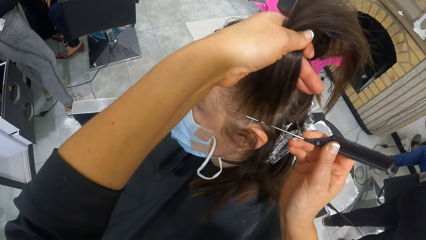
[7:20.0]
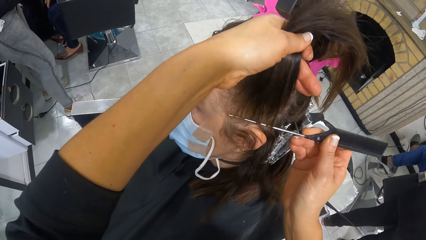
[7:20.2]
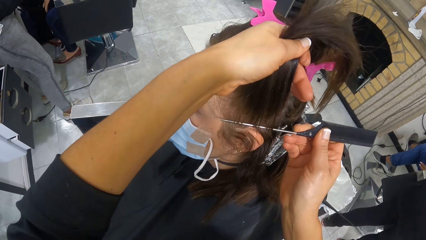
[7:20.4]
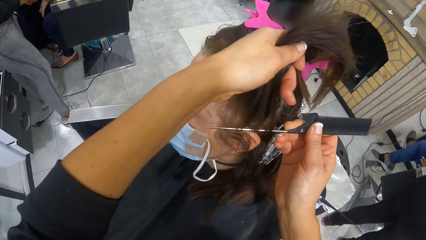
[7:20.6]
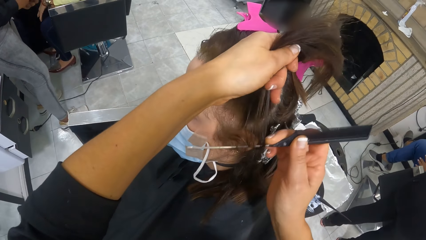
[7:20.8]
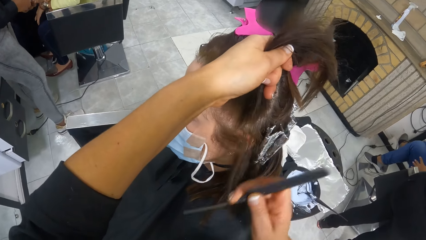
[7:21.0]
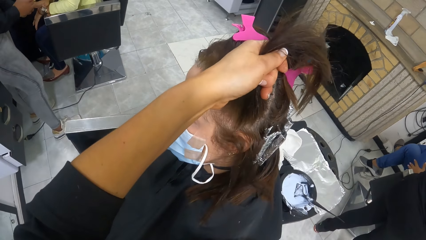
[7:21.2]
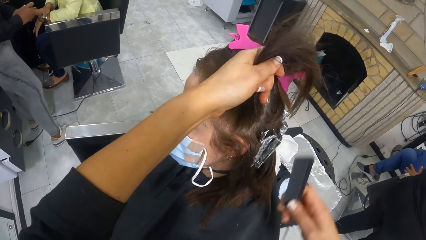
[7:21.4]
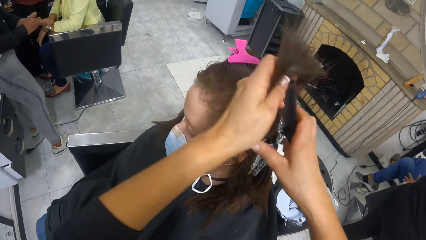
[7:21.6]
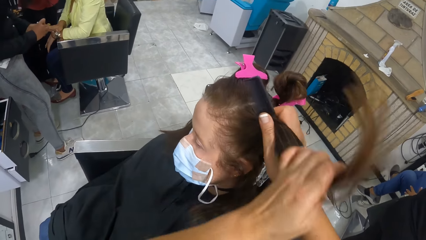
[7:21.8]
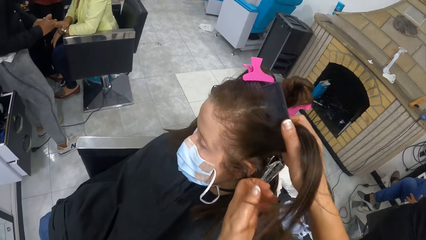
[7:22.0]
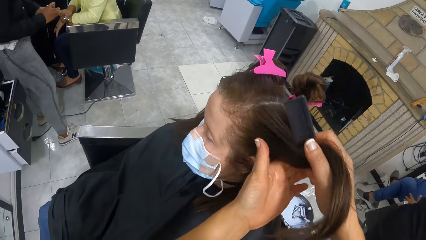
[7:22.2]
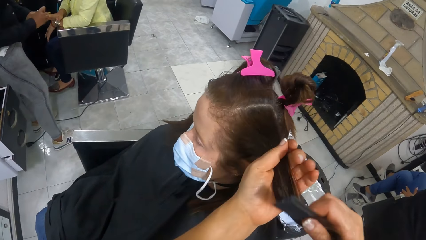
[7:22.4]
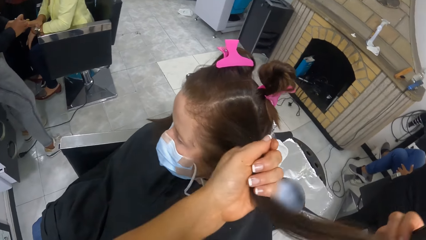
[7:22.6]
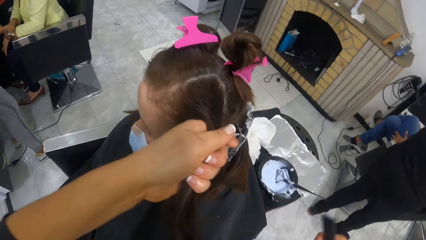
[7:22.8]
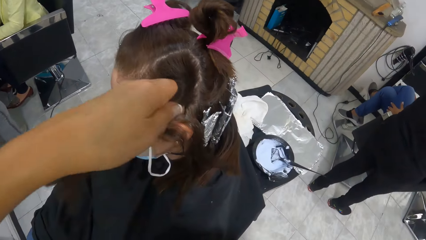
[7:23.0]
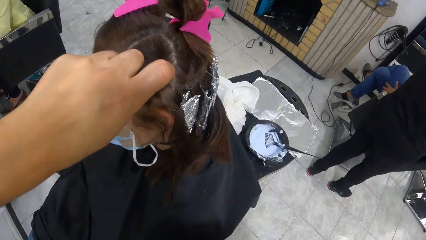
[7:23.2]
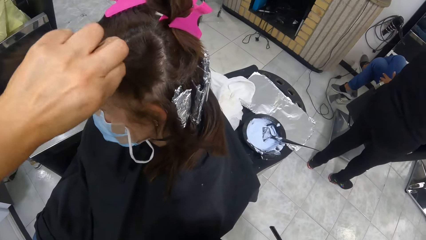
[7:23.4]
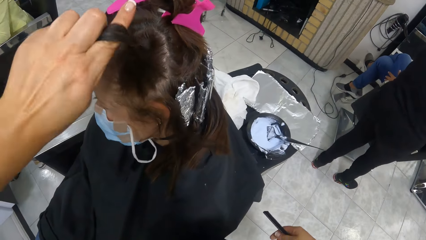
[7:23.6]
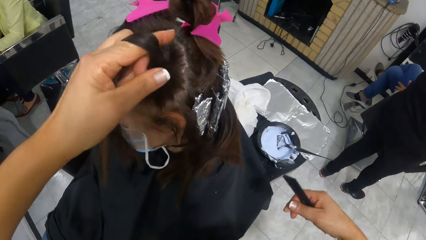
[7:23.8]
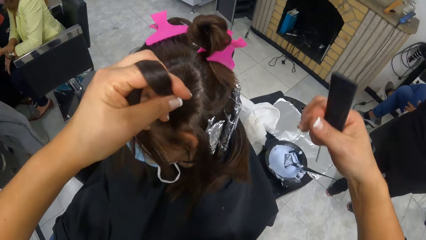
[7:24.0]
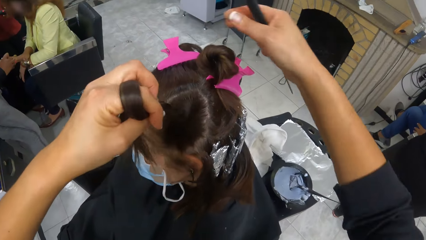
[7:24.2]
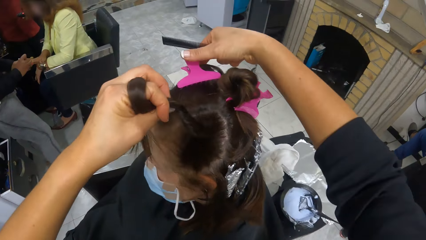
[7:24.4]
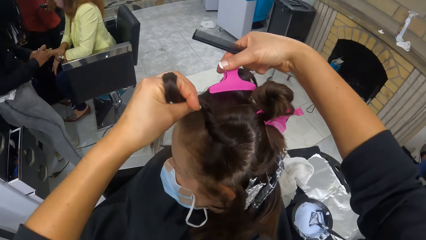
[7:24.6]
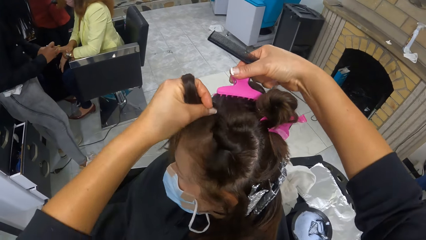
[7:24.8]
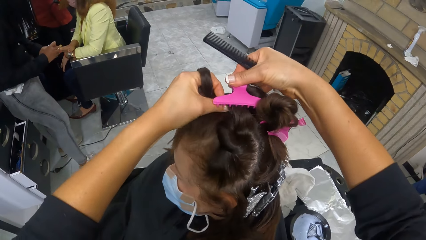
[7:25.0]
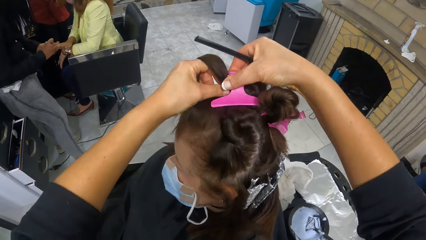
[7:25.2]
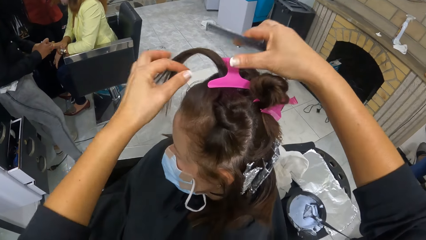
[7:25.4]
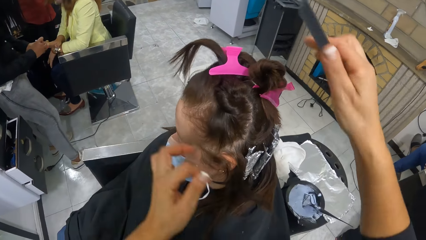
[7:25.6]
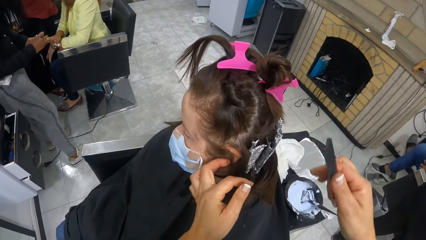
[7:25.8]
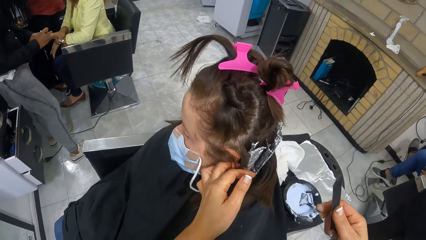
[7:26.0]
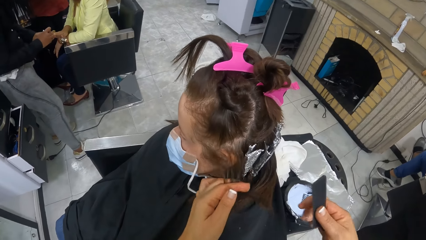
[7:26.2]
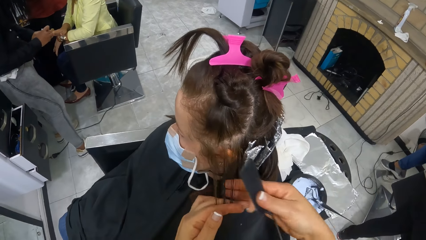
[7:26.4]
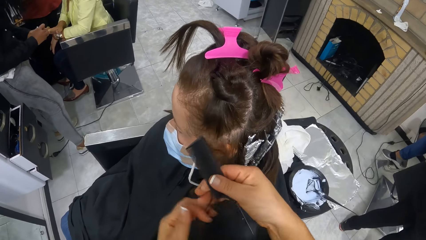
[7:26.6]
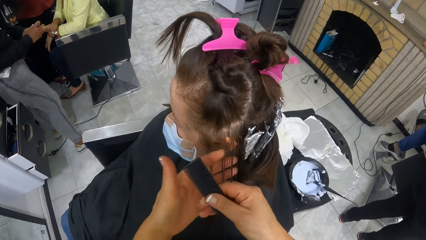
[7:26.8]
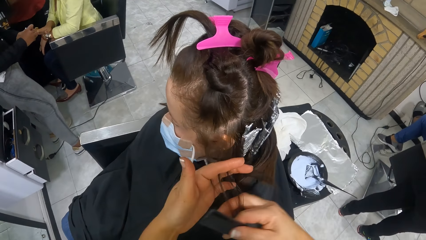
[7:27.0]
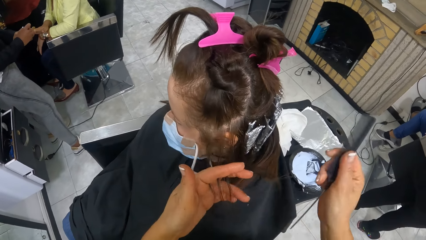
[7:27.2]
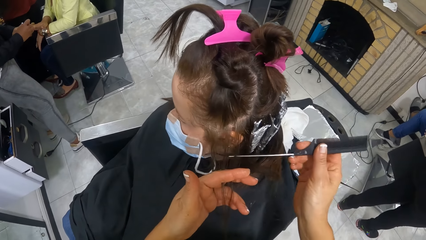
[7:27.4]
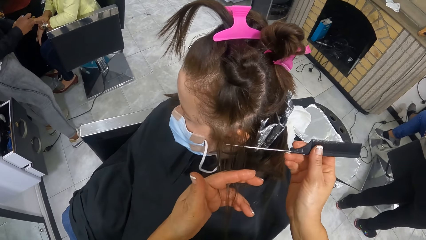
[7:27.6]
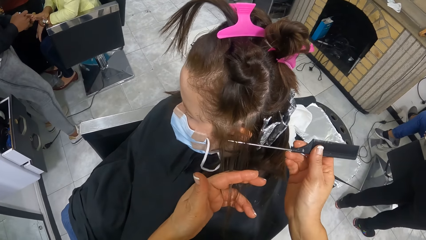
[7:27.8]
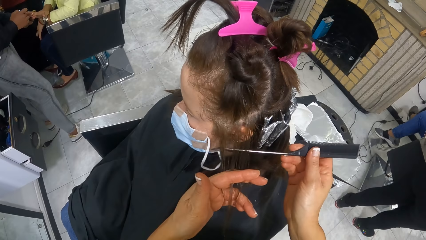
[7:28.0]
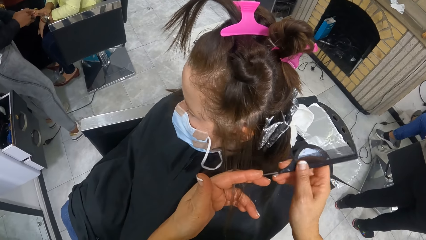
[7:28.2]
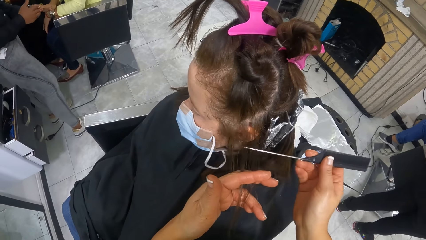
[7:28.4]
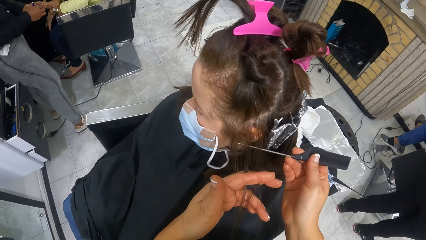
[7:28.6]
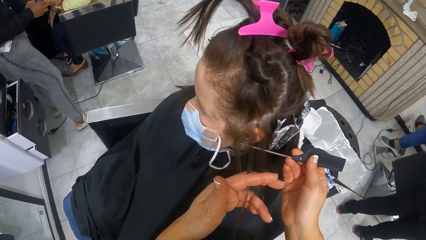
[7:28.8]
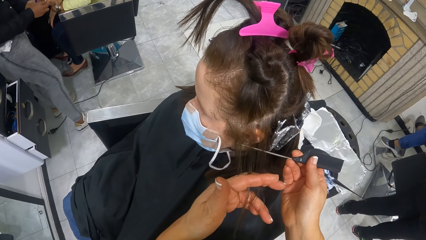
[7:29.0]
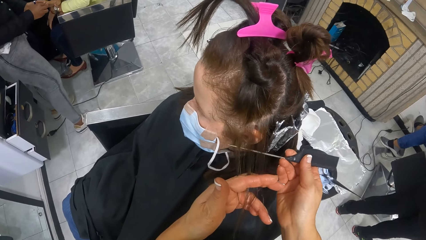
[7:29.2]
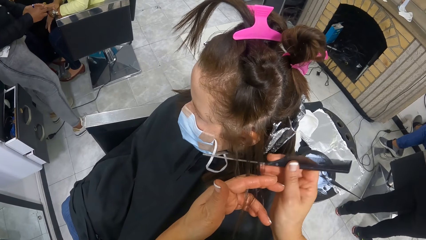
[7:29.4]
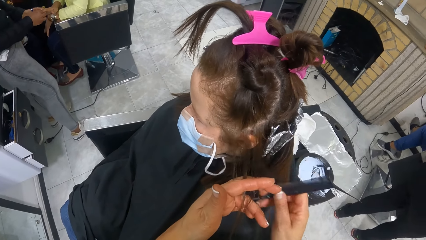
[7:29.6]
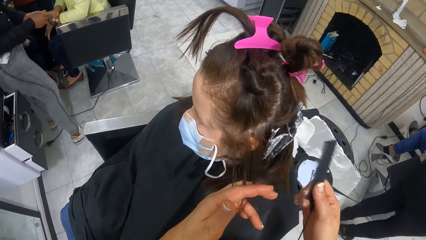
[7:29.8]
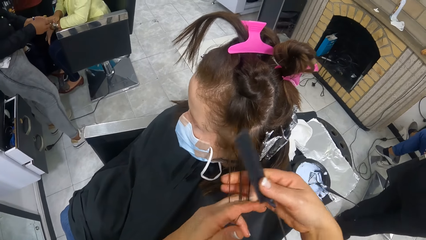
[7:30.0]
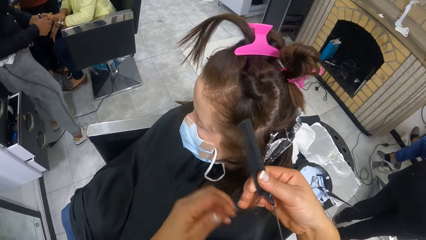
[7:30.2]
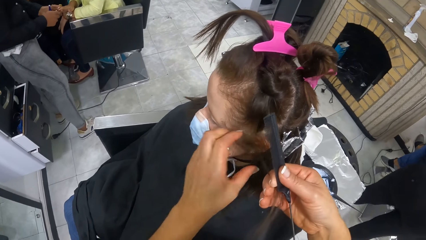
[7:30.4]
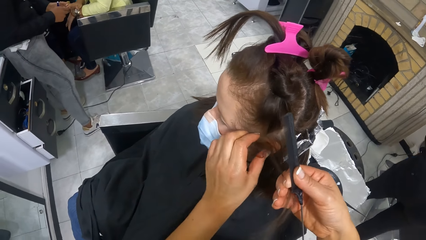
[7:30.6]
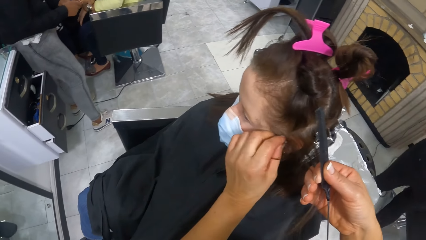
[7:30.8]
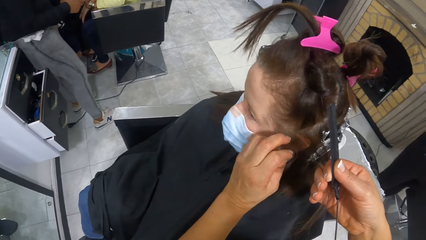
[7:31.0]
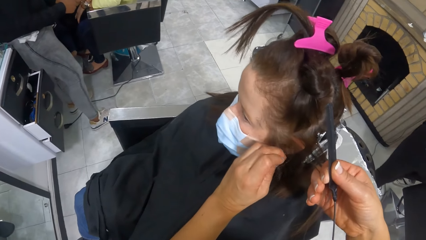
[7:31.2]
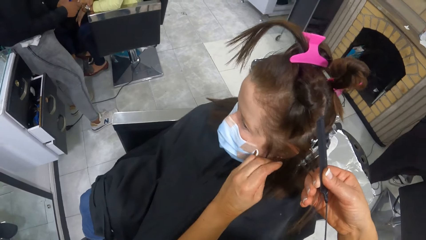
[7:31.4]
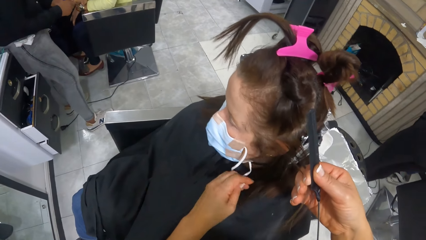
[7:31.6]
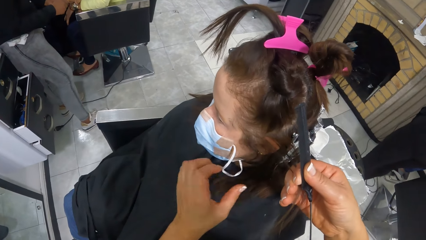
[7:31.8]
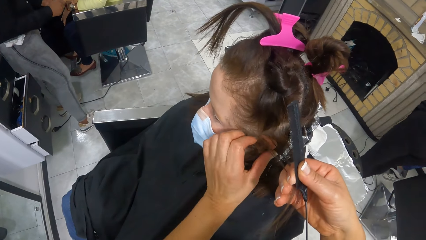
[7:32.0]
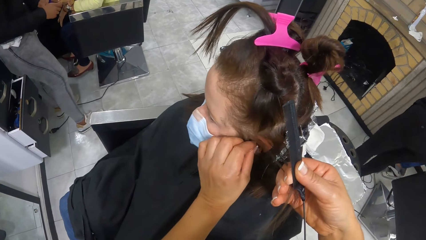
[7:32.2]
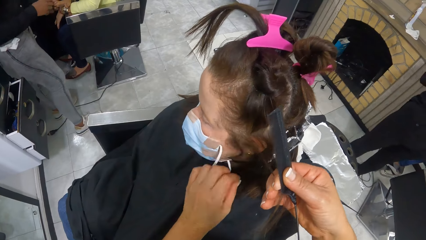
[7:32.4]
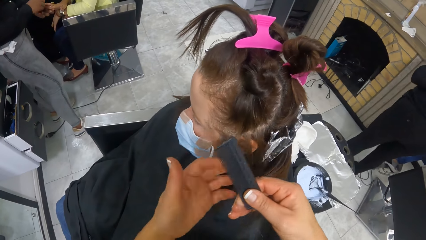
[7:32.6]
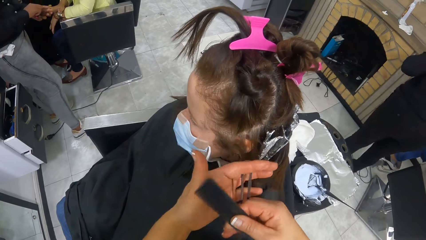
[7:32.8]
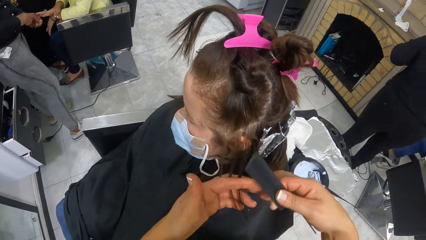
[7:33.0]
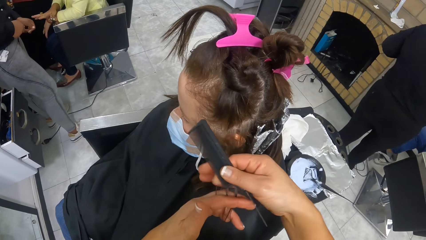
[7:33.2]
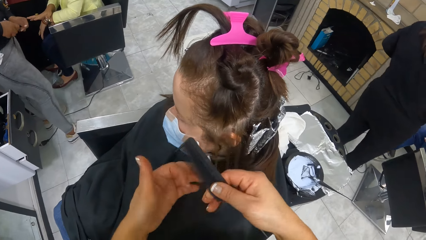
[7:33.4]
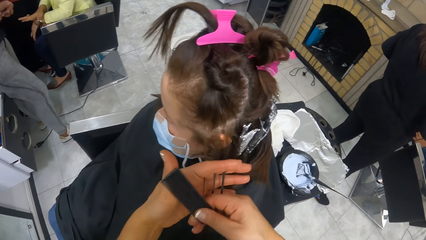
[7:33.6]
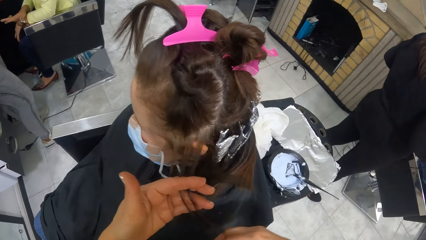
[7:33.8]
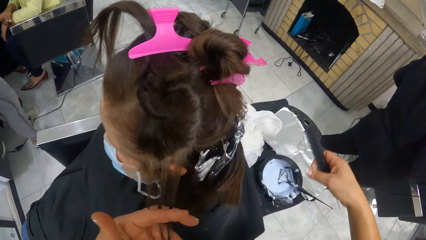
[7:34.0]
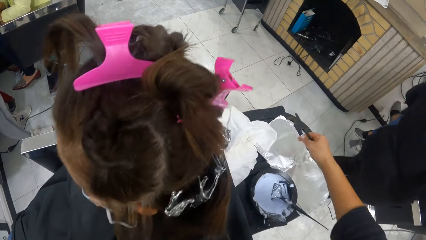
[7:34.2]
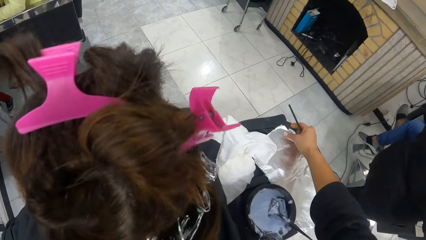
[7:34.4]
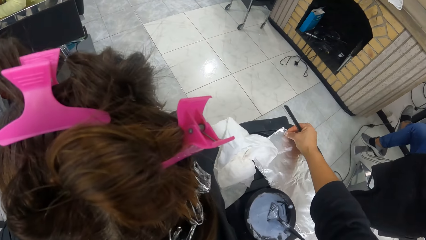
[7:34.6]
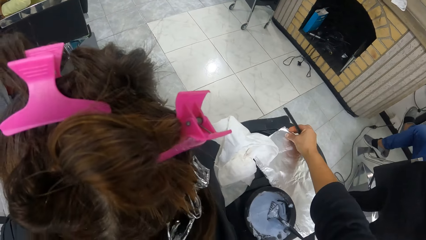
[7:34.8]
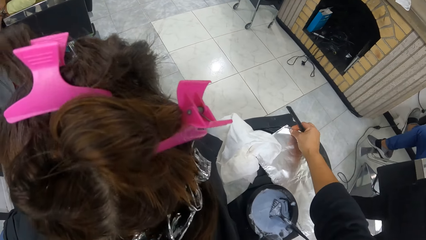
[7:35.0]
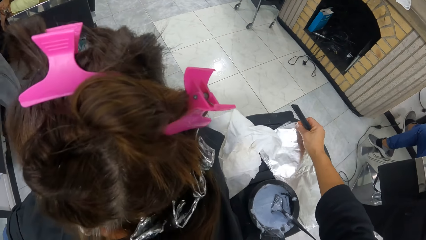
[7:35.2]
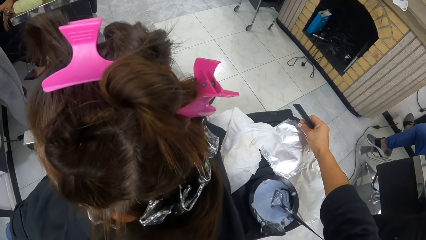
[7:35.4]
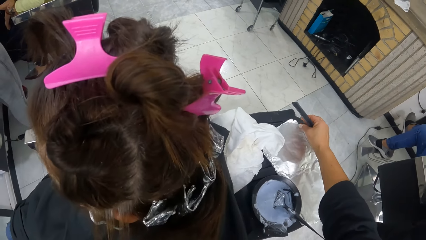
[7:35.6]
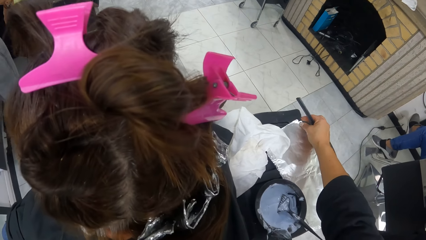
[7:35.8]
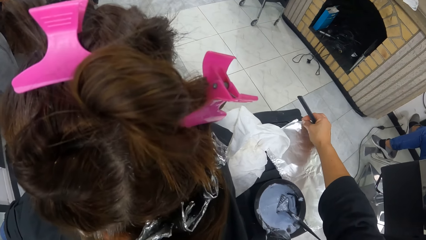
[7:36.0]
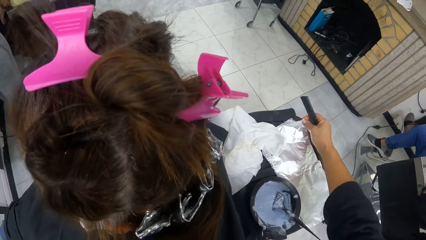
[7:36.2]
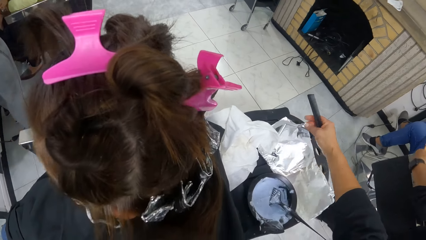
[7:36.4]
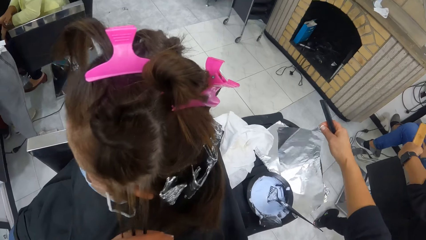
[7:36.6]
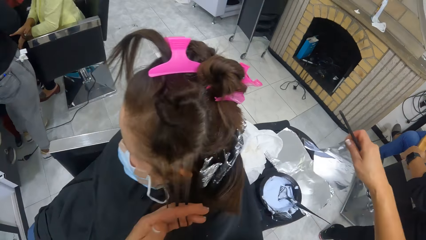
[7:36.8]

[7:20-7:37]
The camera wearer holds the portion of hair with both hands. She pulls the hair with both hands. She rolls the portion of hair on the finger with her left hand. She clips the portion of hair with a clip or hair holder in her right hand. She holds the hair holder with the right hand. She holds a portion of hair with both hands. She pulls the hair with both hands. She holds the portion of hair with her left hand. She combs the portion of hair in her left hand with the tail of the comb in her right hand. She holds the portion of hair with both hands. She pulls the hair with the left hand. She pulls the hair with both hands. She holds the portion of hair with her left hand. She picks a foil from the pile of foils on the trolley with her right hand.
